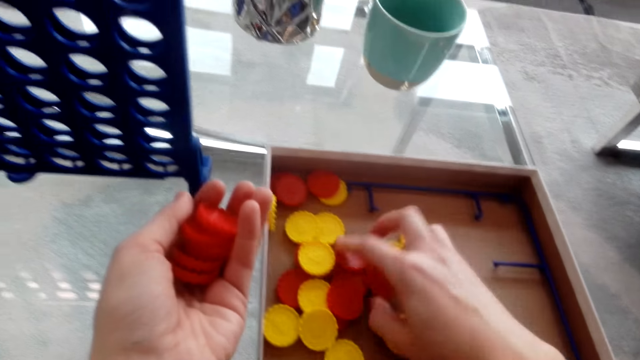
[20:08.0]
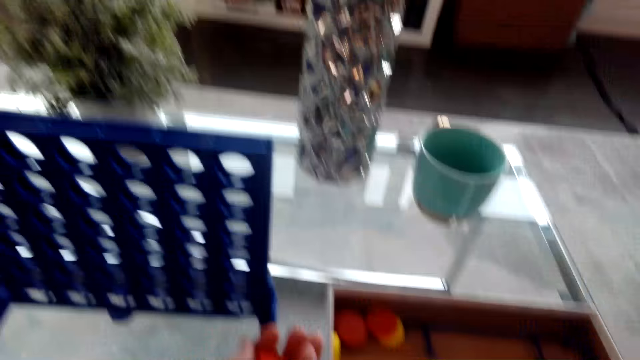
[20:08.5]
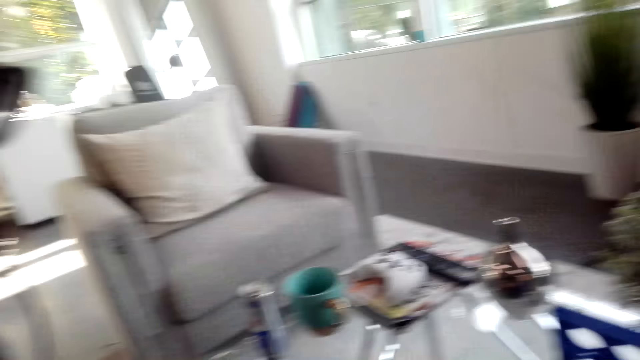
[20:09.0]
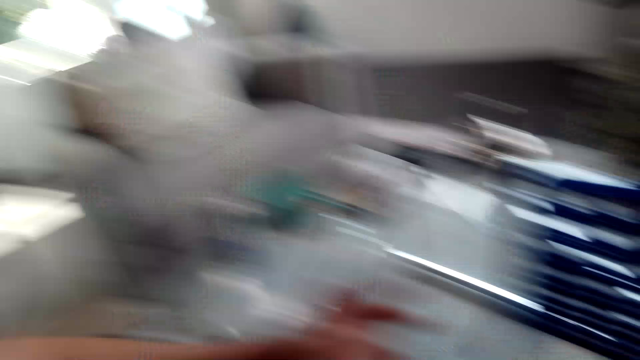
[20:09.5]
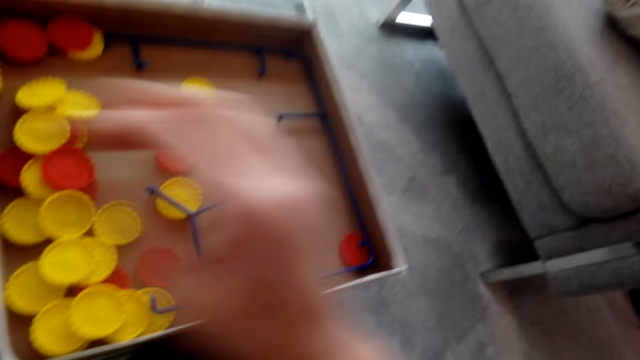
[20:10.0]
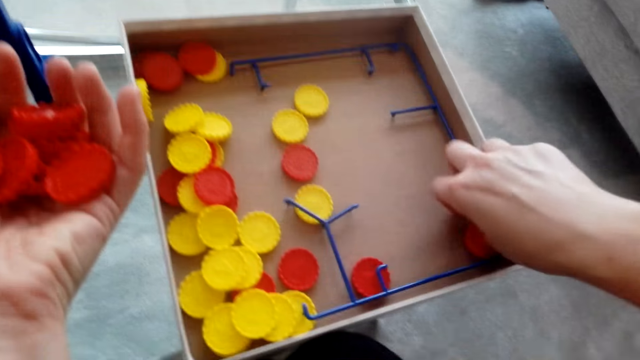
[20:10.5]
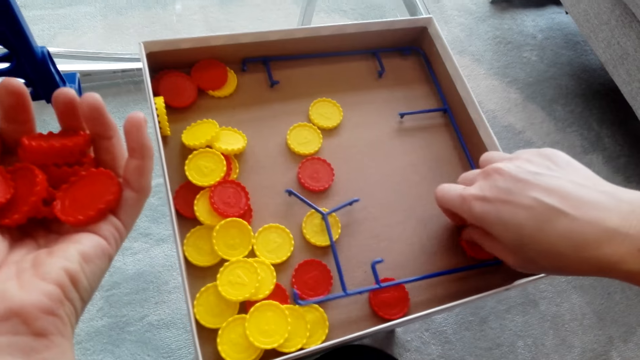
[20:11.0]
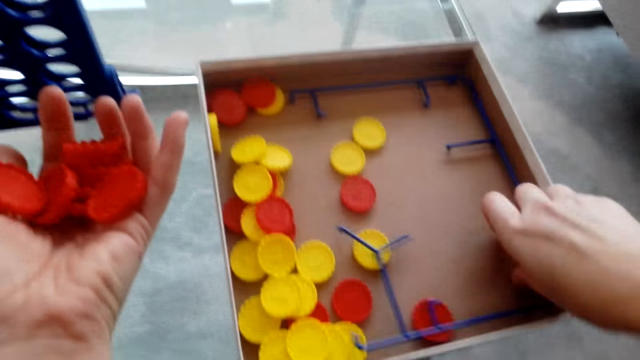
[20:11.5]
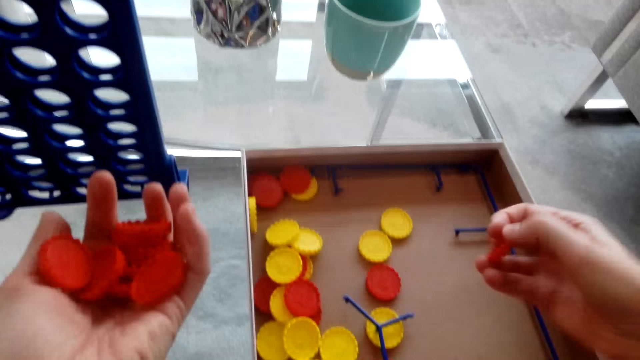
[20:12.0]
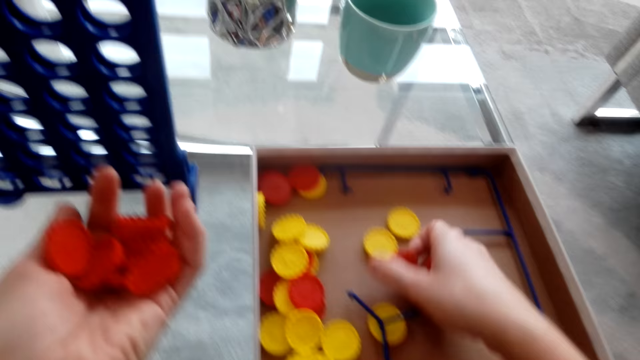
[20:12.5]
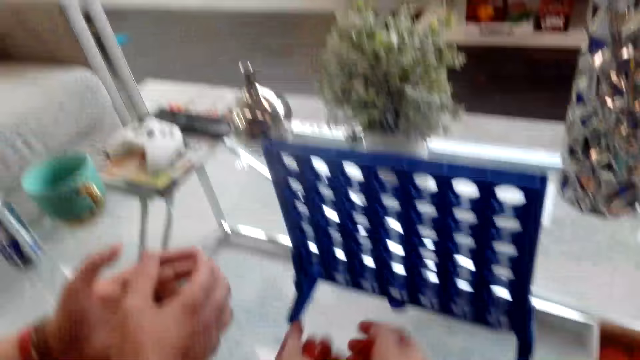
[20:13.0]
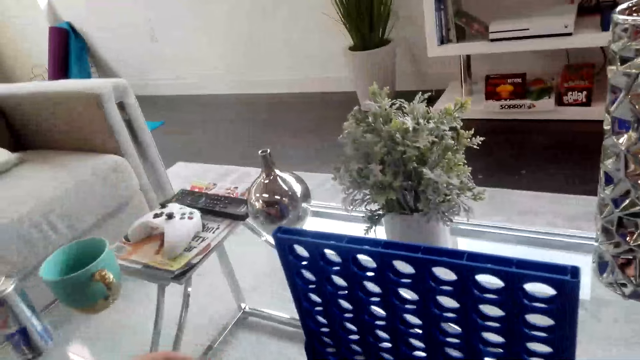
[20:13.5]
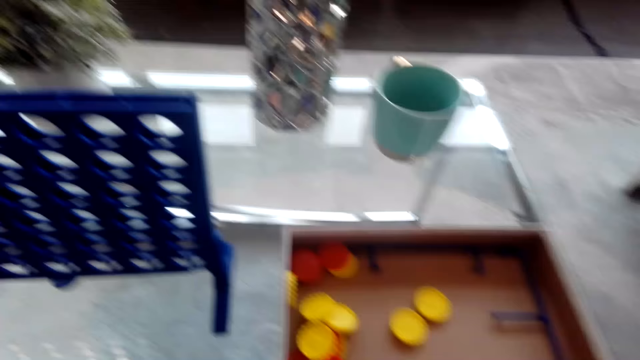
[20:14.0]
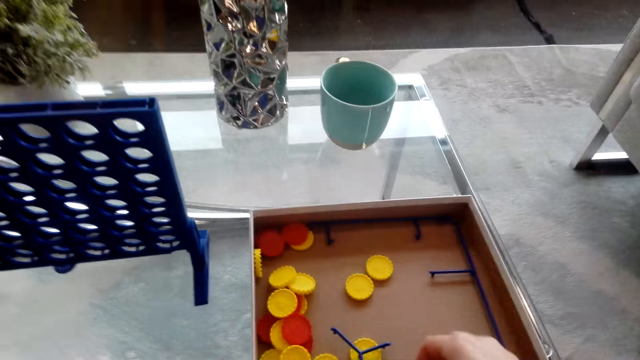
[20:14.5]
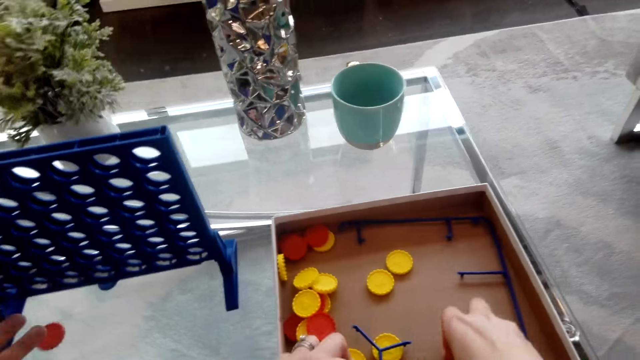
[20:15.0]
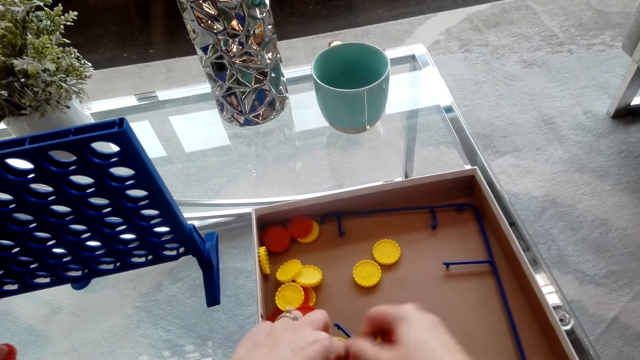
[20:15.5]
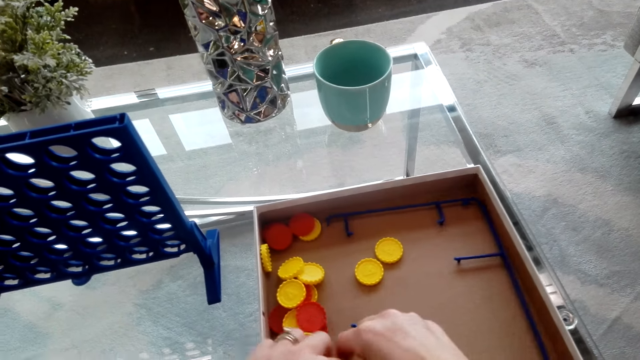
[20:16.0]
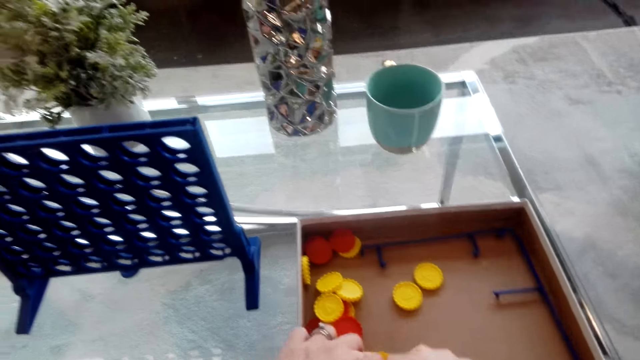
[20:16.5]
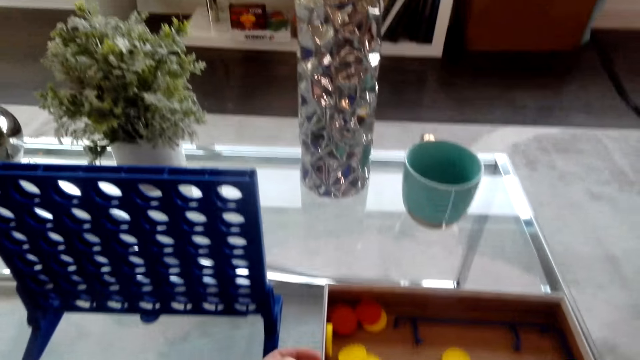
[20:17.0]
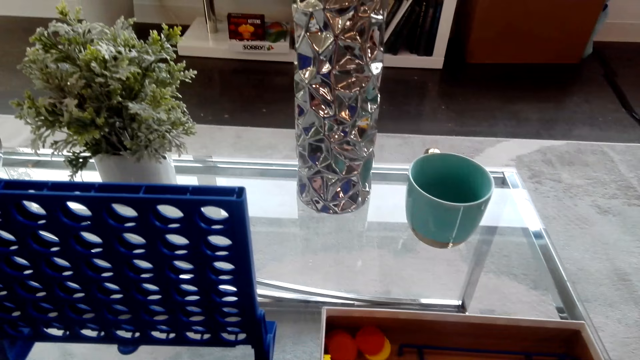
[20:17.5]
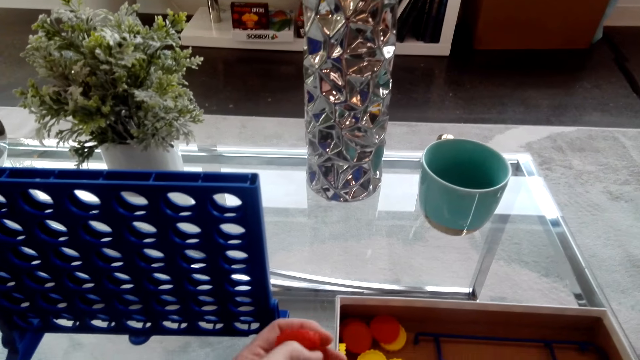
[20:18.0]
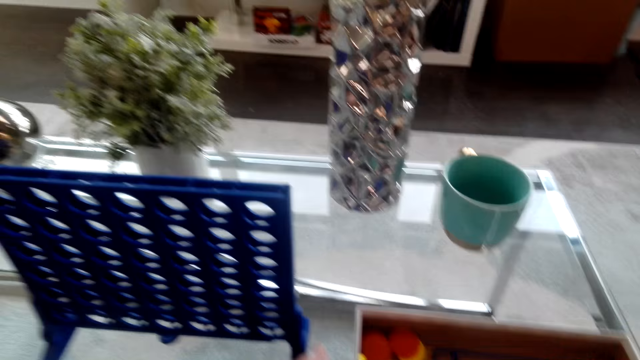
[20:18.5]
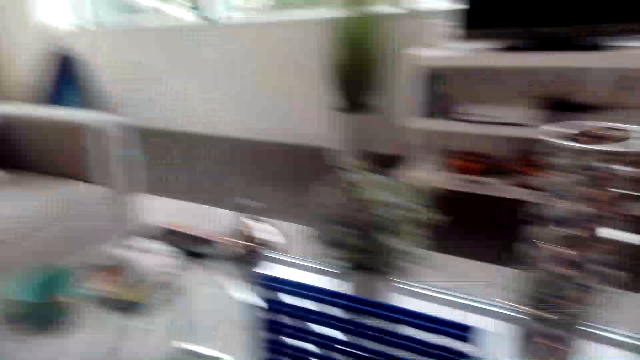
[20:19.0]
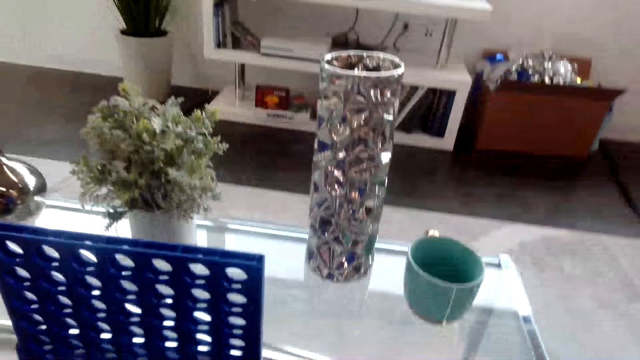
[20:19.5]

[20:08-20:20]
The camera wearer converses with a person. She passes the red plastic chips to her left hand. She picks the red plastic chips on the bingo board game box. She puts the red plastic chips on the table. She picks the red plastic chips from the bingo board game box.

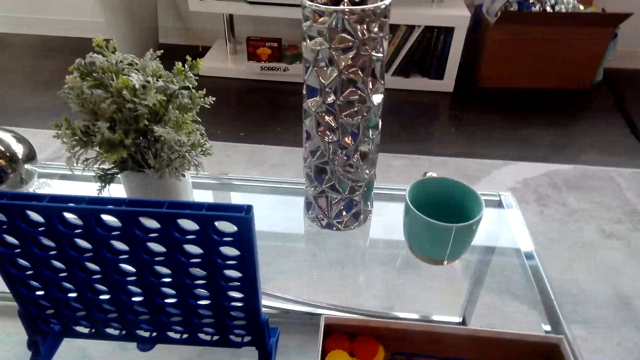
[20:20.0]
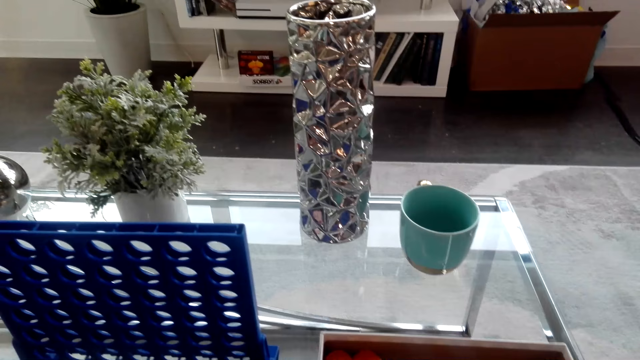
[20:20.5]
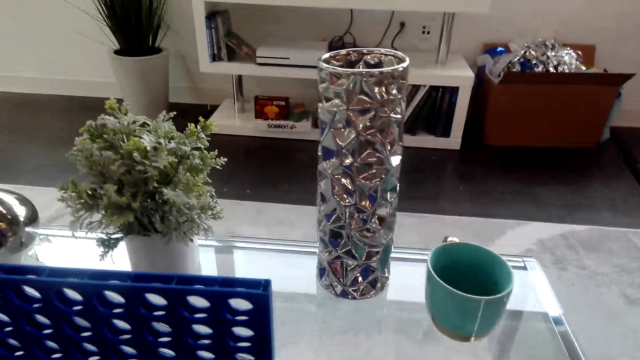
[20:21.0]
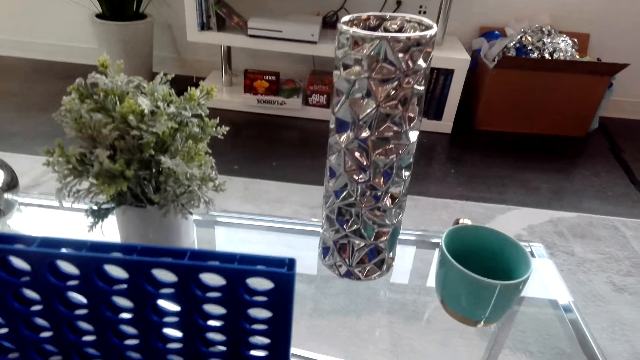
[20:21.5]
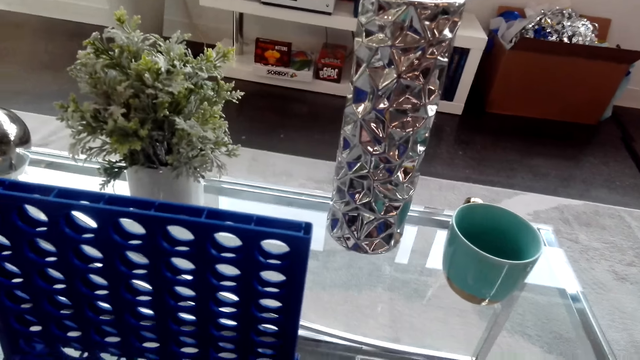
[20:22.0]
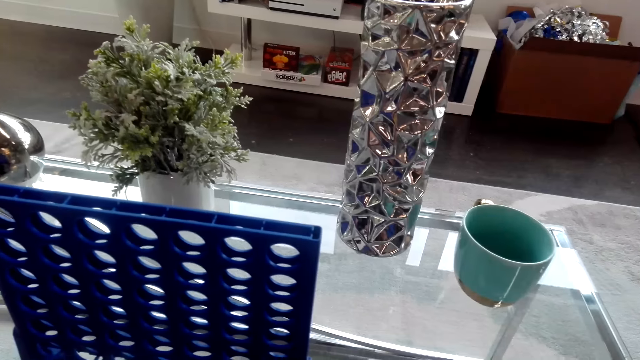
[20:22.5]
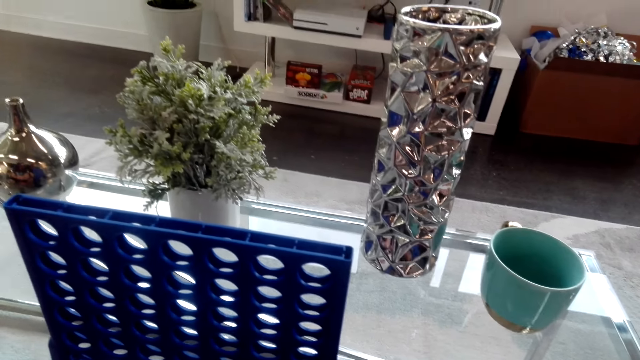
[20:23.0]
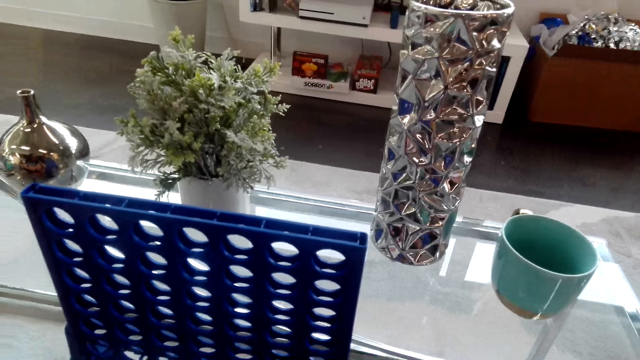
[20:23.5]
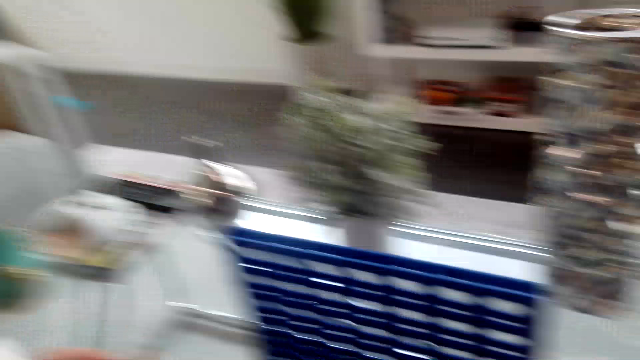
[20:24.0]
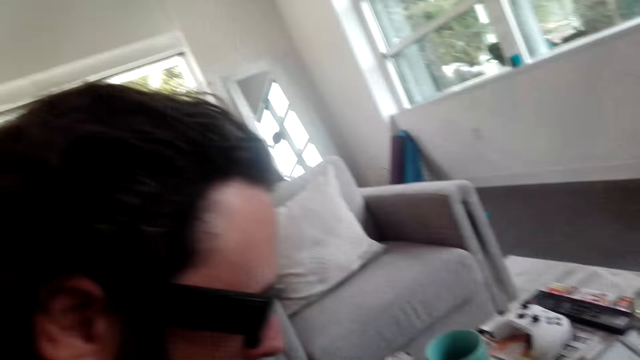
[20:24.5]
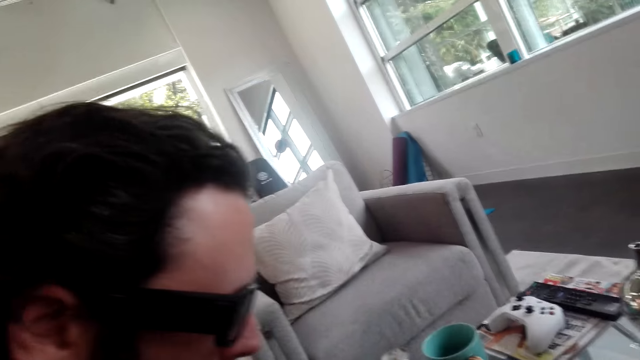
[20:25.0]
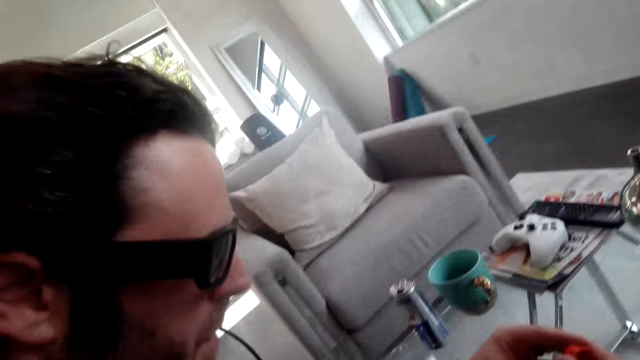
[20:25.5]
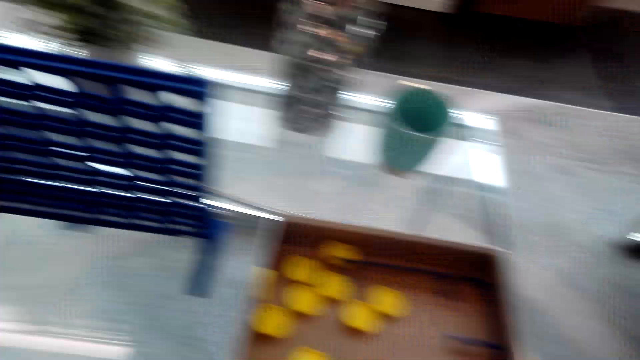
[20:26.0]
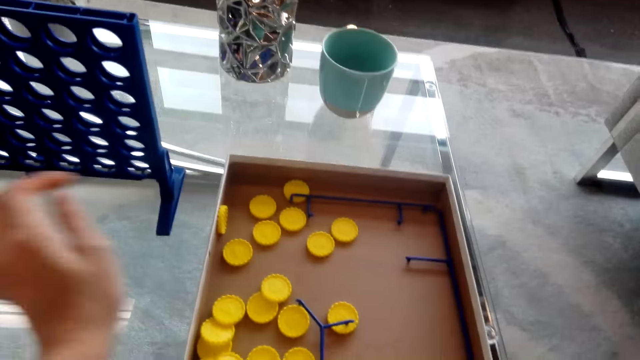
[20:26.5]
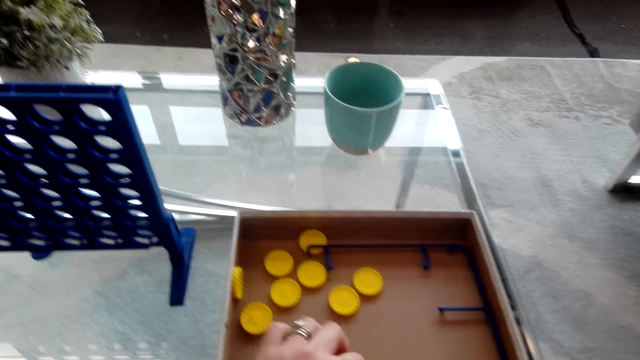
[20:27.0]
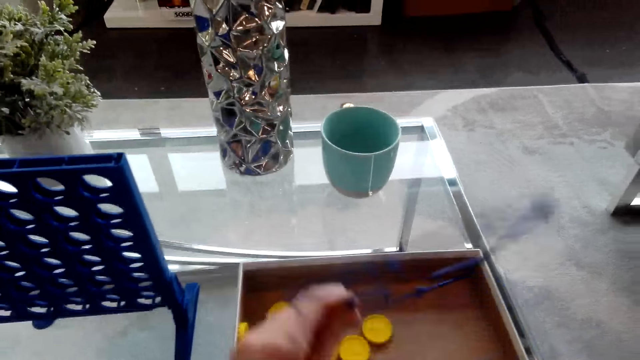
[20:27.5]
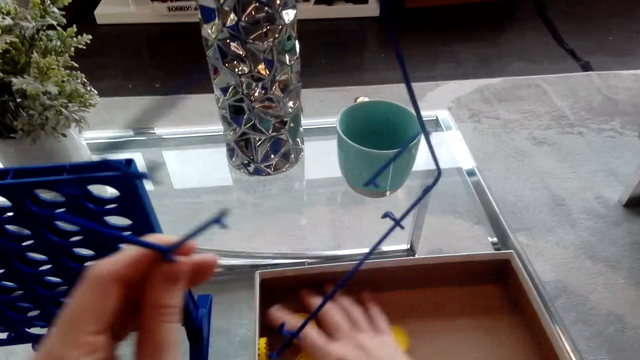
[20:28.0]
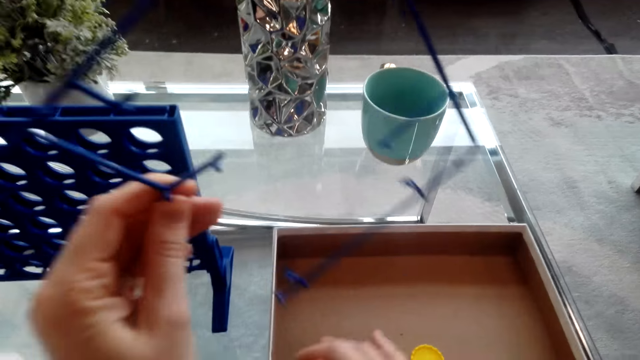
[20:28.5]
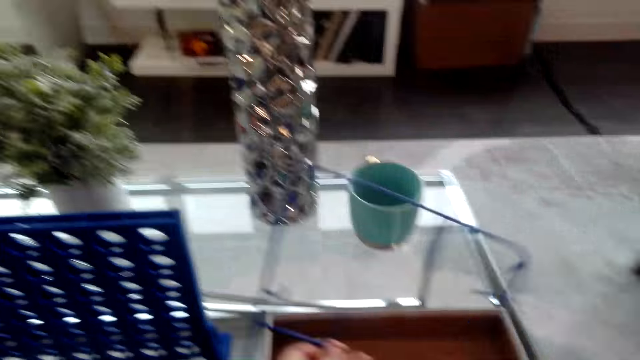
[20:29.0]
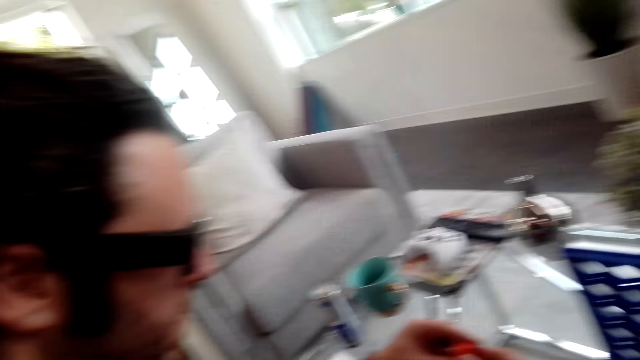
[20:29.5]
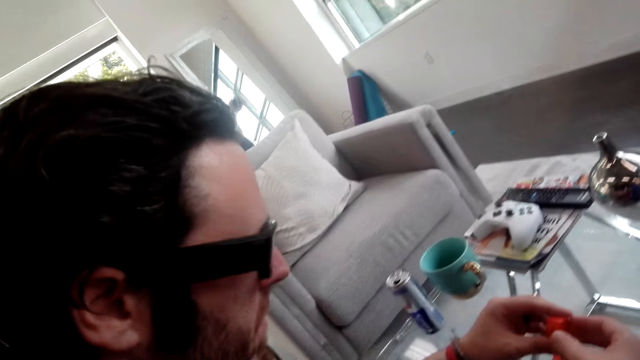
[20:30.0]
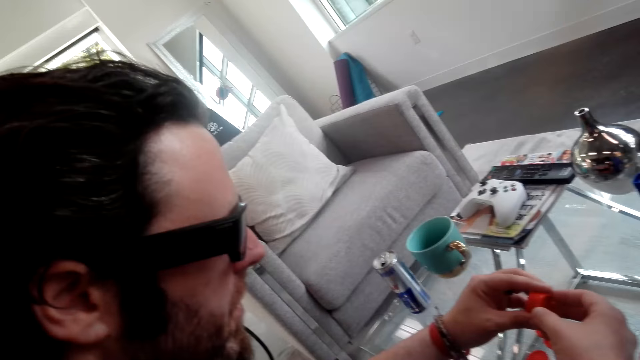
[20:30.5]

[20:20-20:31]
The camera wearer converses with a person. They pick the bingo board game from the bingo board game box. They move the yellow plastic chips in the bingo board game.
